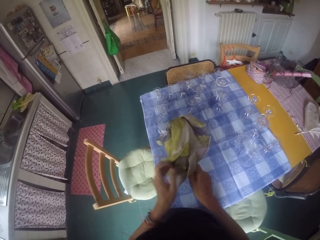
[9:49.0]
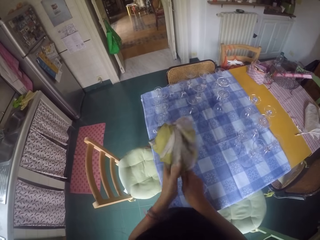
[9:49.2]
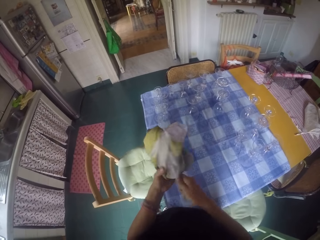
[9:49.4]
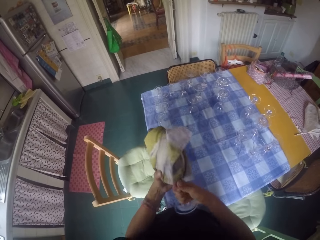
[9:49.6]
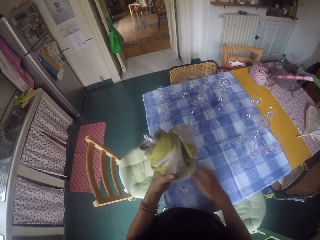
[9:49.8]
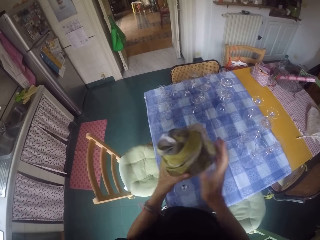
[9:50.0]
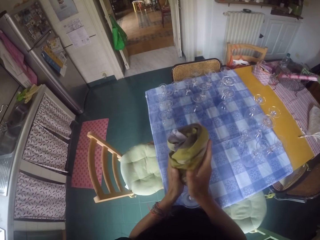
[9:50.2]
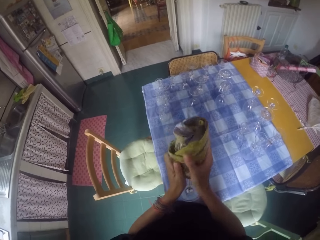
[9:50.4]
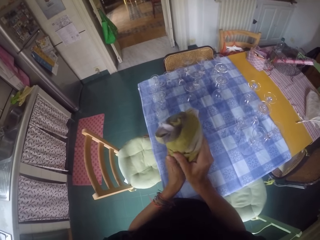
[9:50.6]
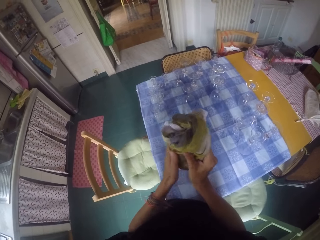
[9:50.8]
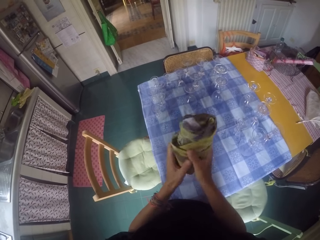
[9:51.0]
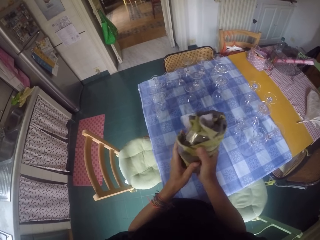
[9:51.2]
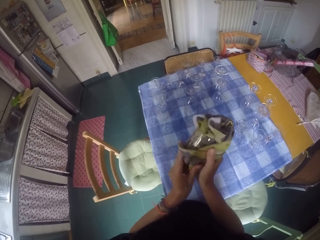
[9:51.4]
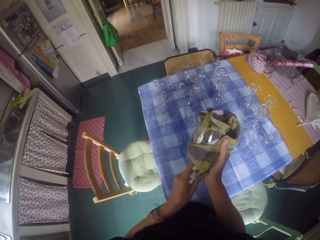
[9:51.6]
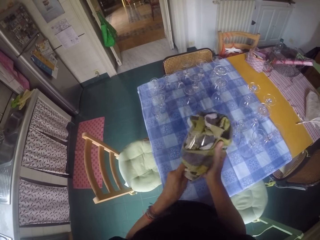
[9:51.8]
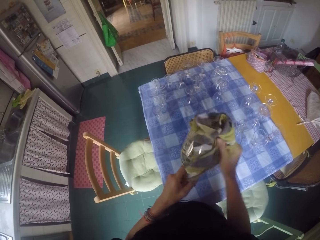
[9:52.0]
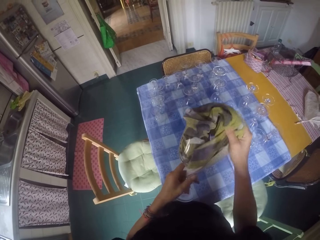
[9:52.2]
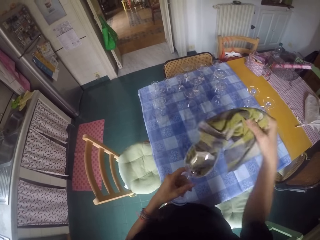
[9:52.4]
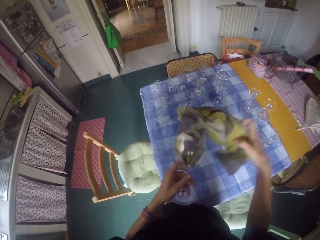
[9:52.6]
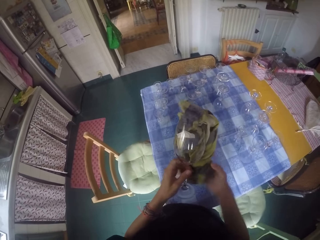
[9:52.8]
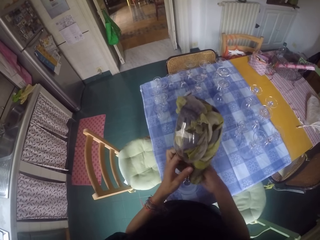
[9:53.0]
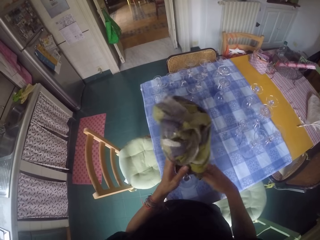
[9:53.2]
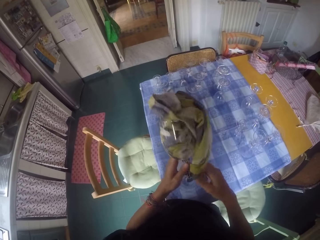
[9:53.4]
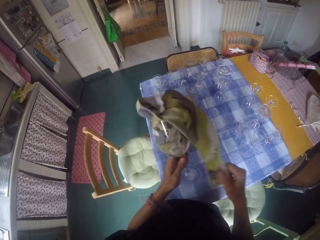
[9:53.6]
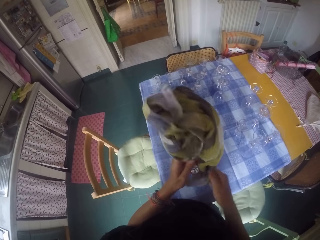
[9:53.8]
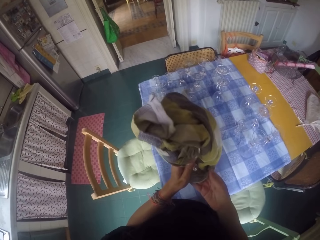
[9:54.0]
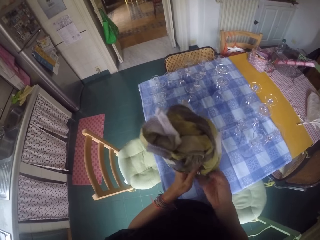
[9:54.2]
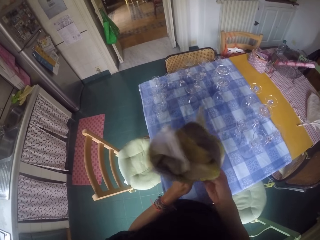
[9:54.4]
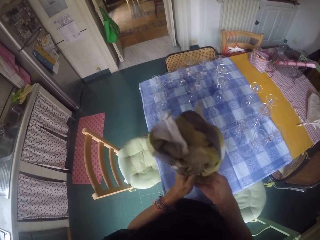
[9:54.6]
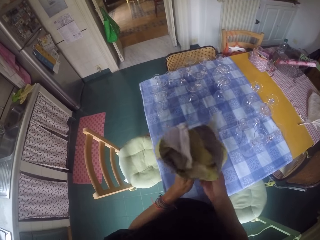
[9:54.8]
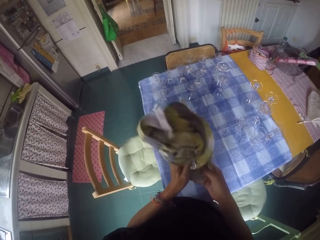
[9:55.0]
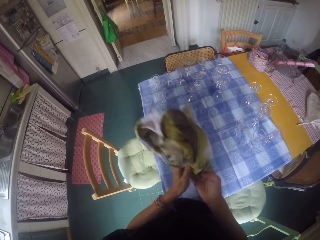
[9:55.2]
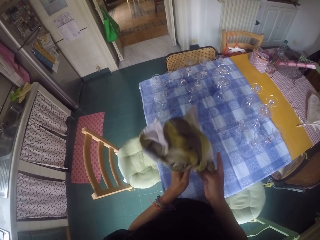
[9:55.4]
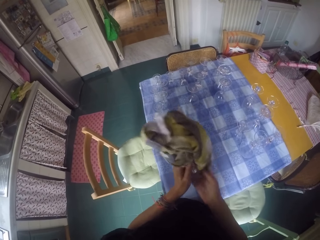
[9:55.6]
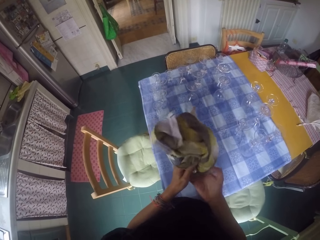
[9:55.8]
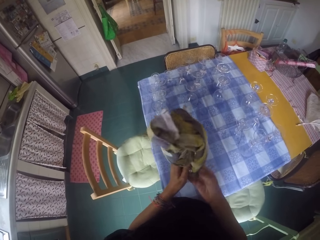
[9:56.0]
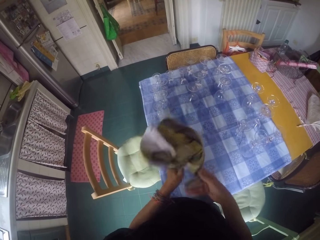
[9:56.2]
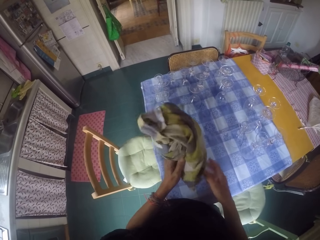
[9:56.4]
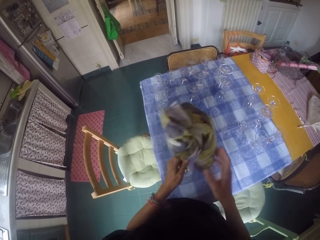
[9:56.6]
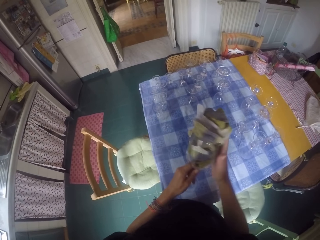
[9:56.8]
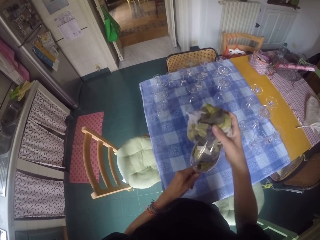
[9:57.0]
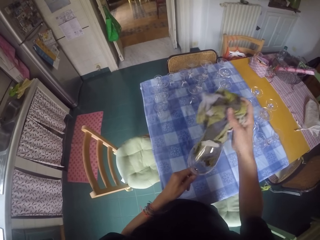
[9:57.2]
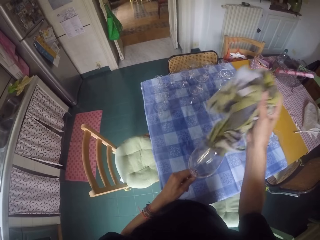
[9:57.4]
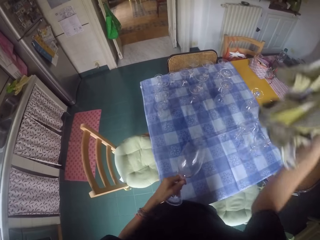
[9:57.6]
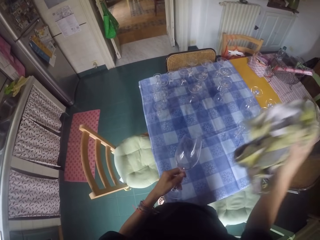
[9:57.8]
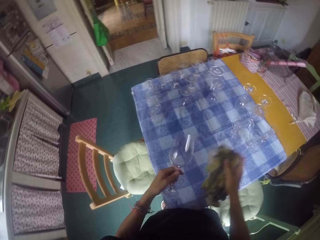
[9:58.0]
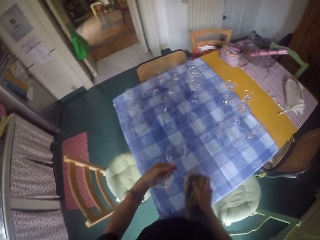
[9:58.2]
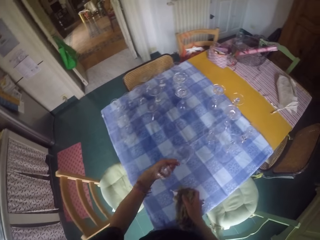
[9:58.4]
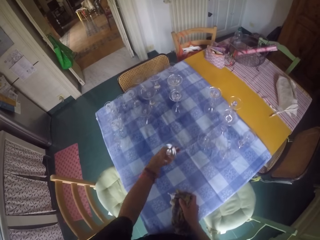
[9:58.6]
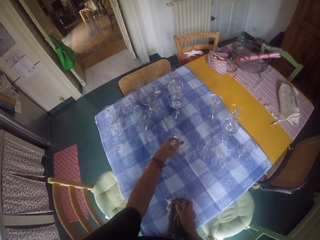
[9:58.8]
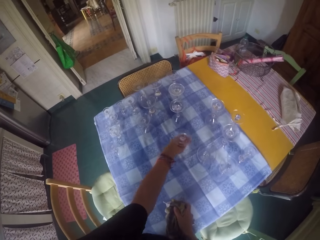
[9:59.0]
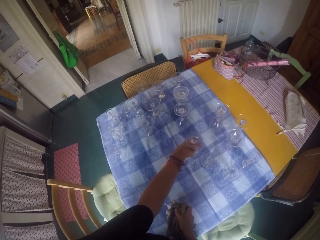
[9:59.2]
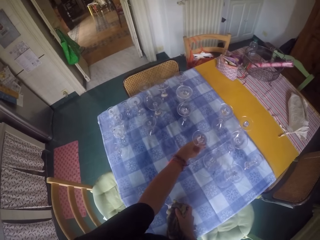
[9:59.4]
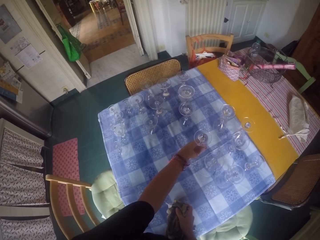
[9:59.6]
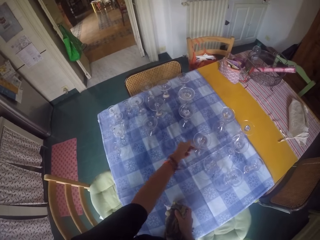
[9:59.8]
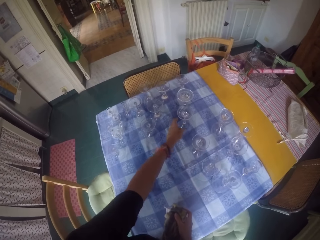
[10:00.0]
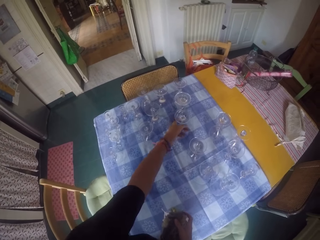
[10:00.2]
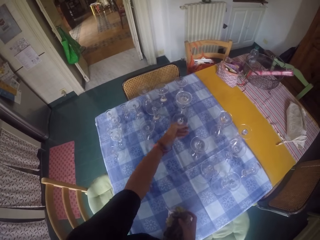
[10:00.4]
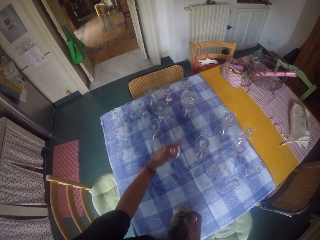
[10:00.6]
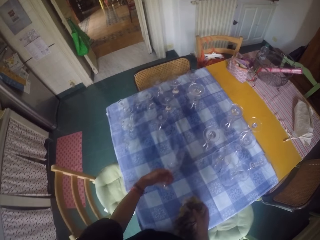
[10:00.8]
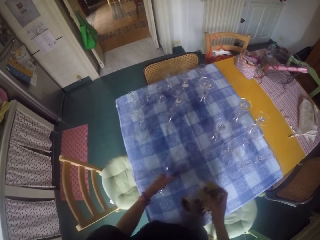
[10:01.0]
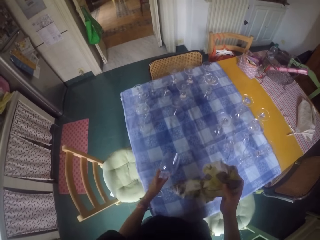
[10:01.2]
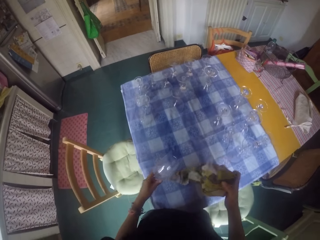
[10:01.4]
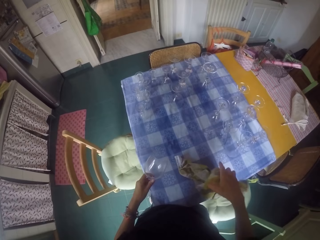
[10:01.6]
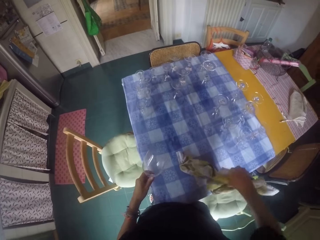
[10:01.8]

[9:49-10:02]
The camera wearer wipes a wine glass with both hands. They place the wine glass on the table. They pick another wine glass from the table.

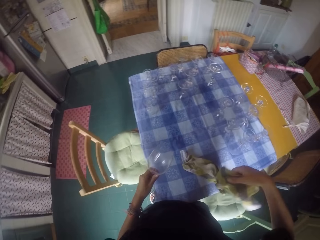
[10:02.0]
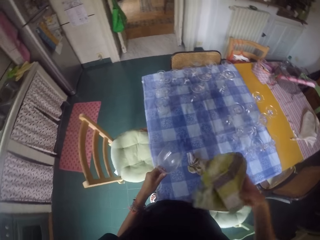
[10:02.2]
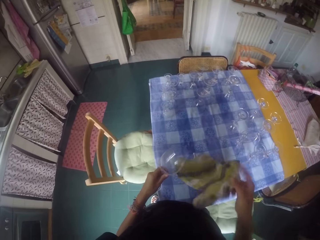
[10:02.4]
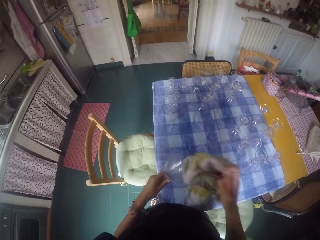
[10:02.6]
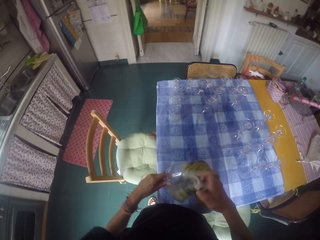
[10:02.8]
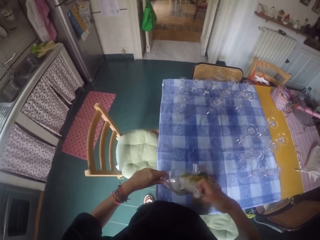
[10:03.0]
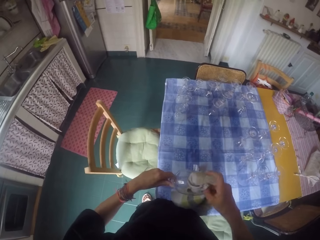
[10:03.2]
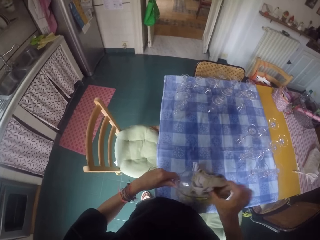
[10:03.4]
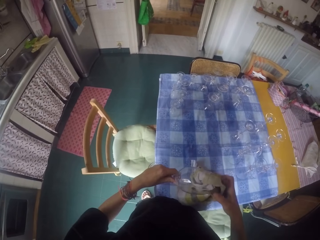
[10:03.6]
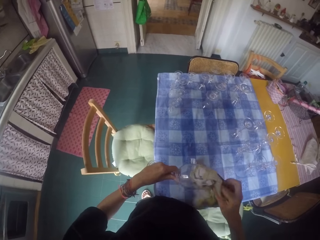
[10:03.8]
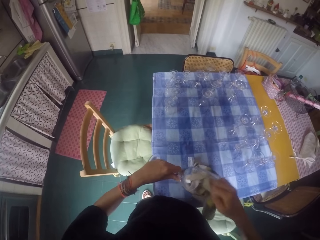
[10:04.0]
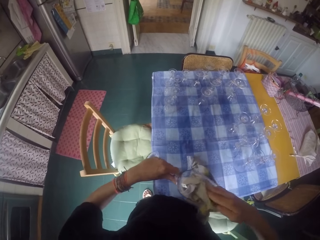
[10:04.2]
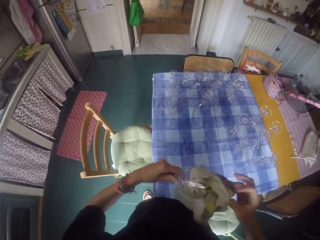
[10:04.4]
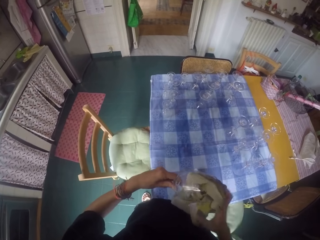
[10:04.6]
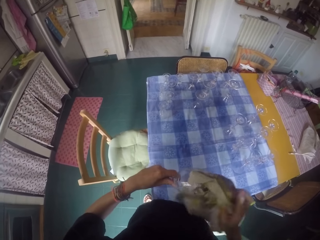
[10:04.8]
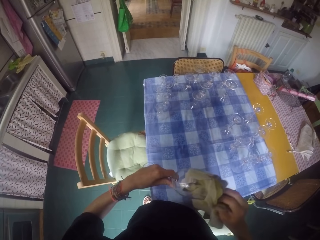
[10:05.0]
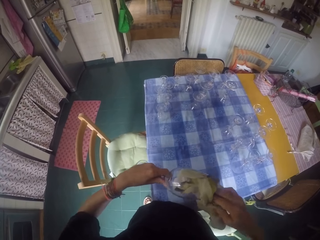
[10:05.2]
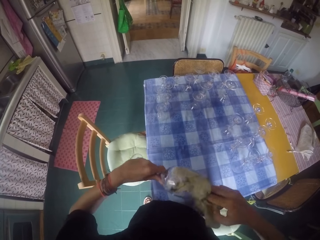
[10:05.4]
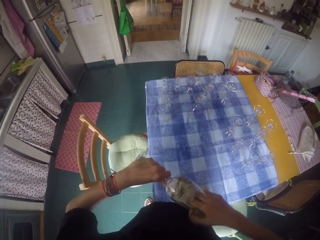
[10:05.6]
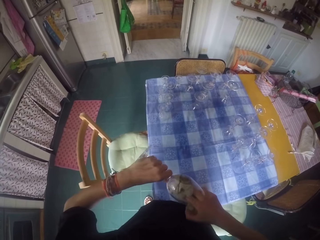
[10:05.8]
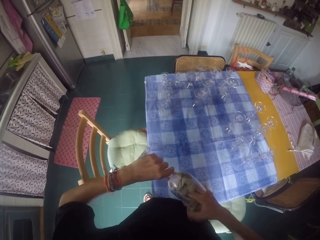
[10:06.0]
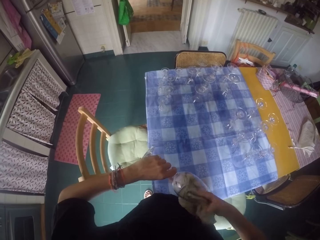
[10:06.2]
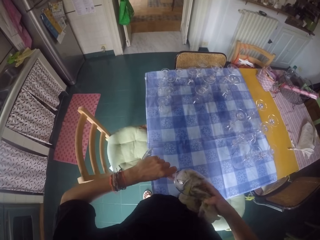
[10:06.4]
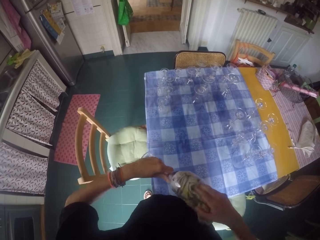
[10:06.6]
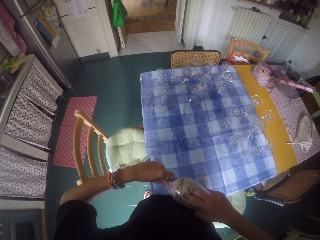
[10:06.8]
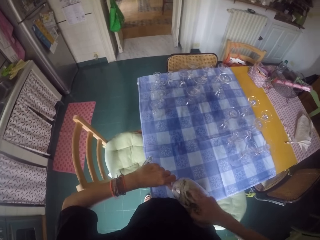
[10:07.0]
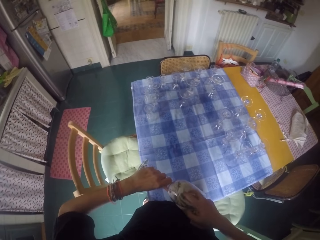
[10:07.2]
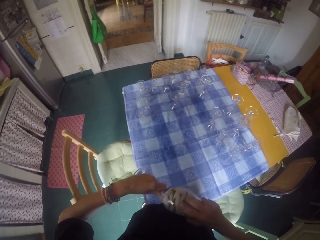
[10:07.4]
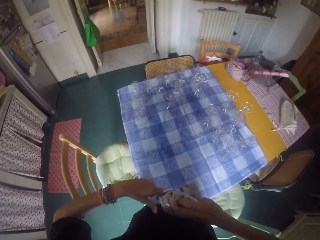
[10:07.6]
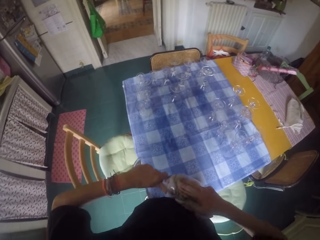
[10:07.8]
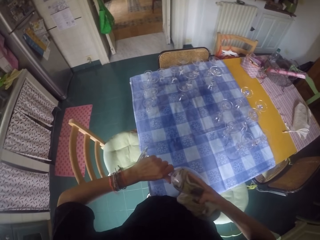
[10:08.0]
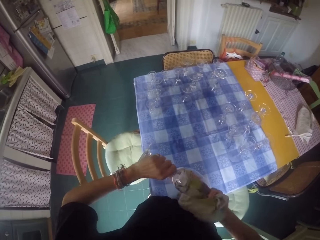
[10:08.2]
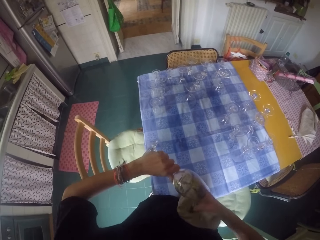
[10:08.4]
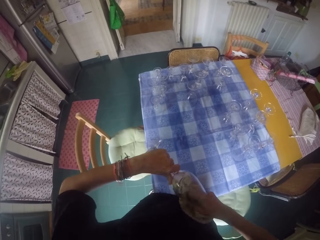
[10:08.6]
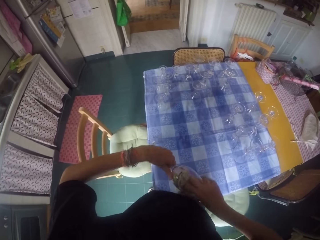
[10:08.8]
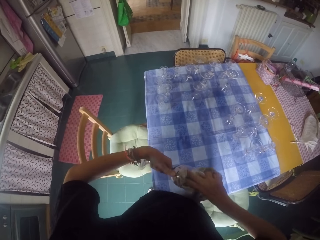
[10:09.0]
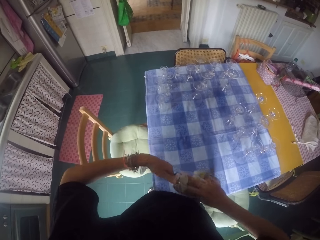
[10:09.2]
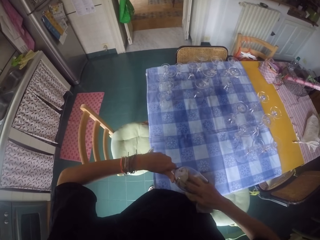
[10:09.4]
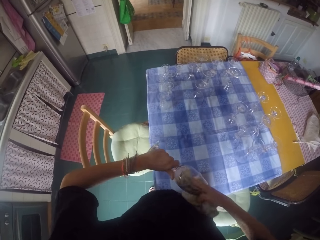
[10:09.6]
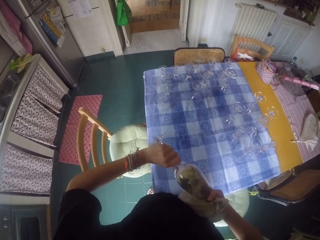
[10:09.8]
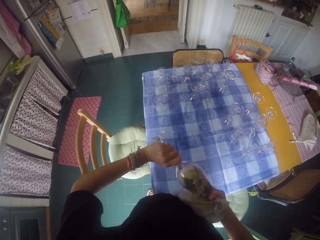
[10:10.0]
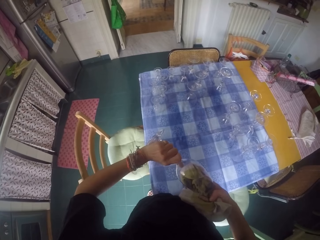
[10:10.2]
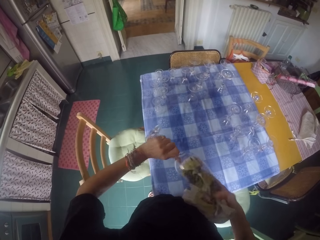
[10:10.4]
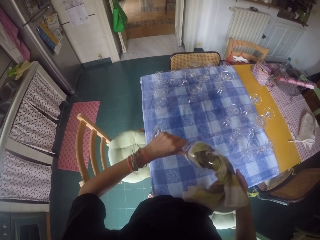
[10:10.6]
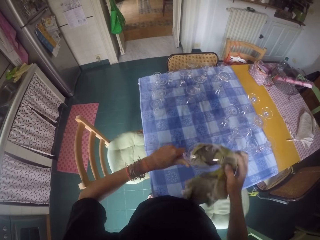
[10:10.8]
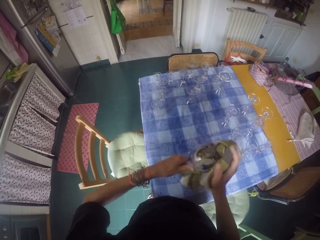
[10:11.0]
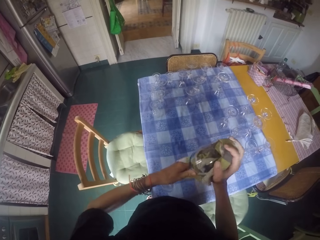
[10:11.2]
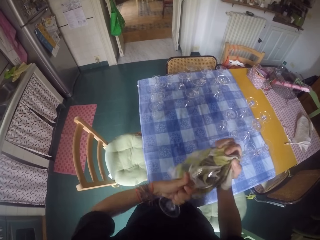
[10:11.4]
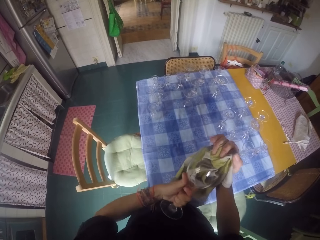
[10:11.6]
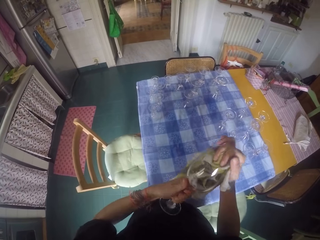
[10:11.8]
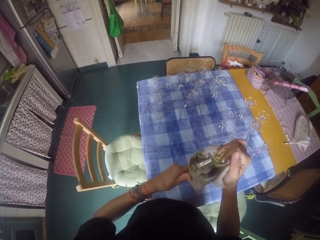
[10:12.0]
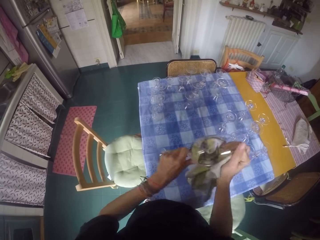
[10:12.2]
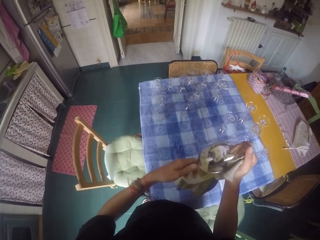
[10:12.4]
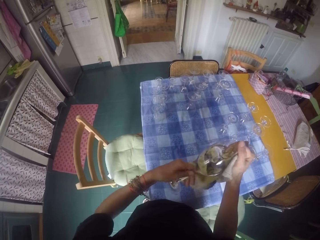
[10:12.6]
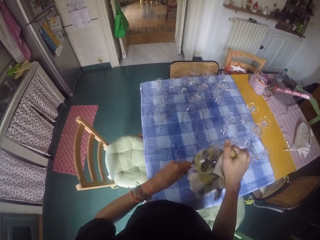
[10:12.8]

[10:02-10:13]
The camera wearer holds a glass towel on the right hand. They wipe a wine glass with the glass towel.
